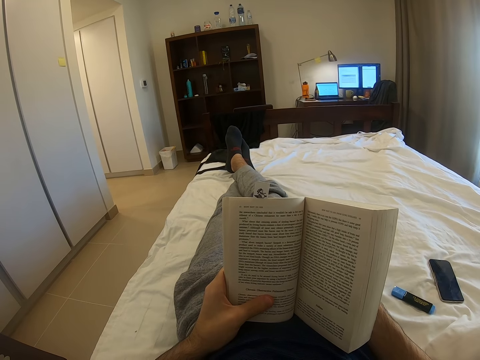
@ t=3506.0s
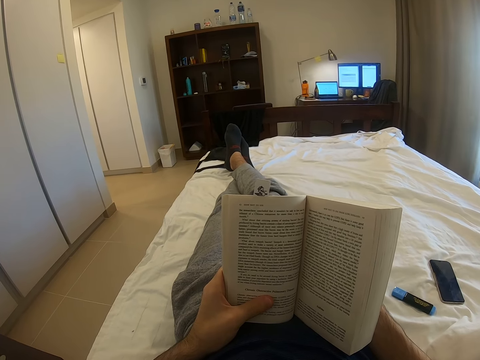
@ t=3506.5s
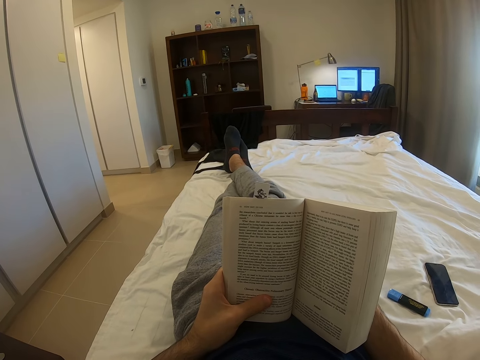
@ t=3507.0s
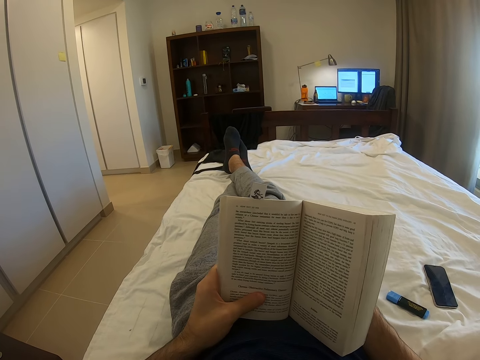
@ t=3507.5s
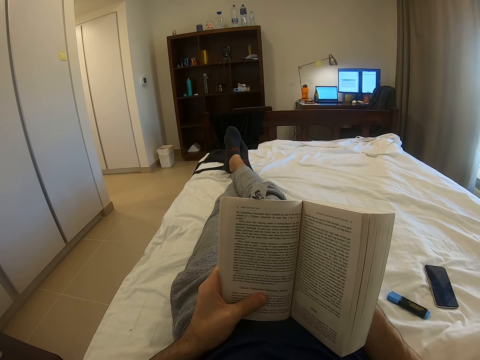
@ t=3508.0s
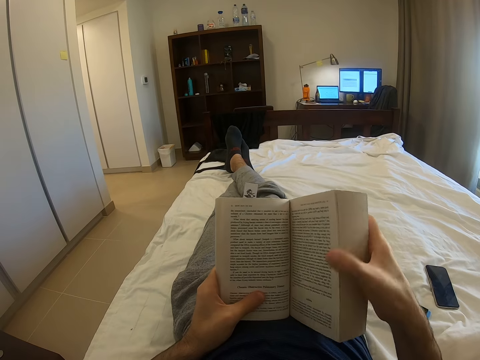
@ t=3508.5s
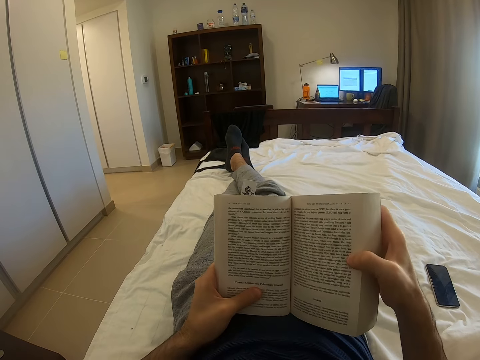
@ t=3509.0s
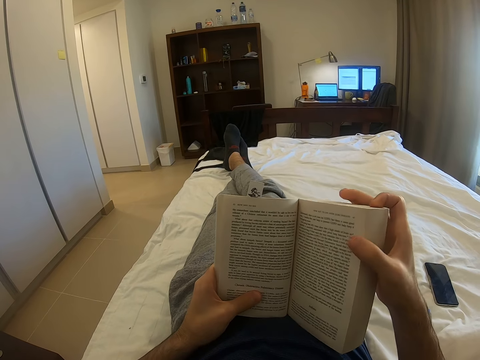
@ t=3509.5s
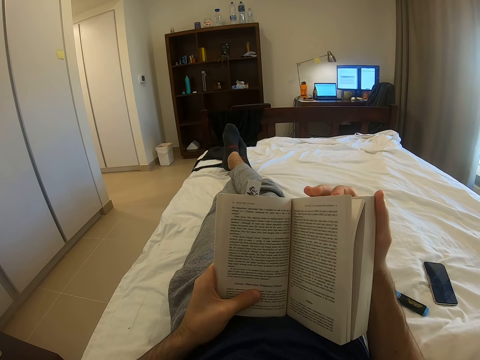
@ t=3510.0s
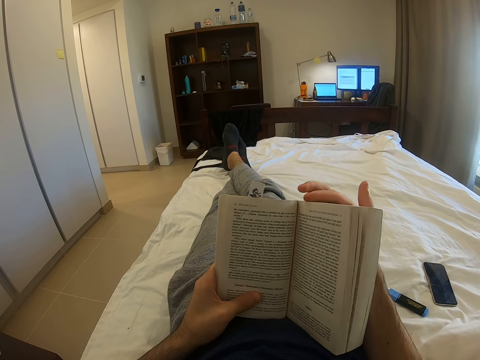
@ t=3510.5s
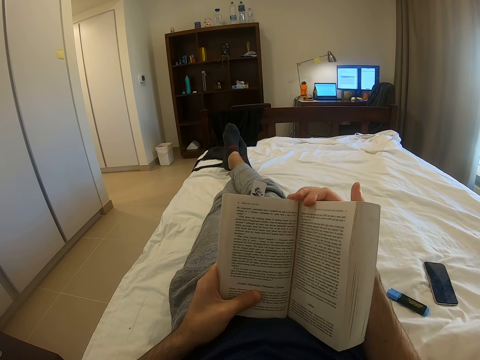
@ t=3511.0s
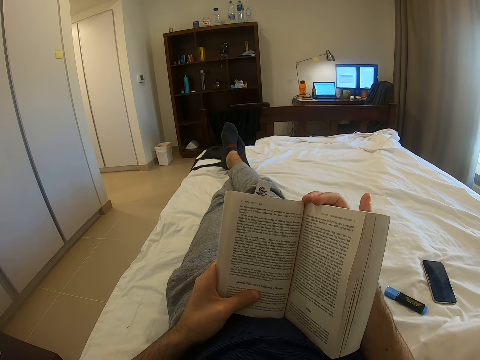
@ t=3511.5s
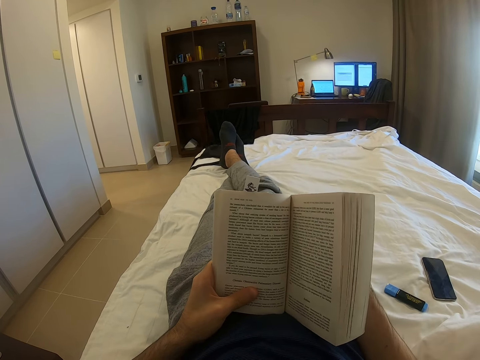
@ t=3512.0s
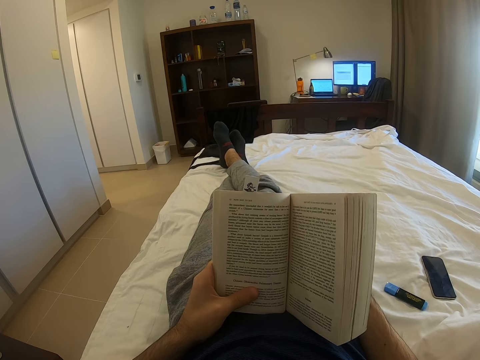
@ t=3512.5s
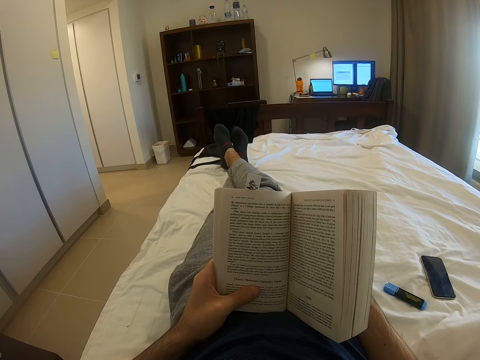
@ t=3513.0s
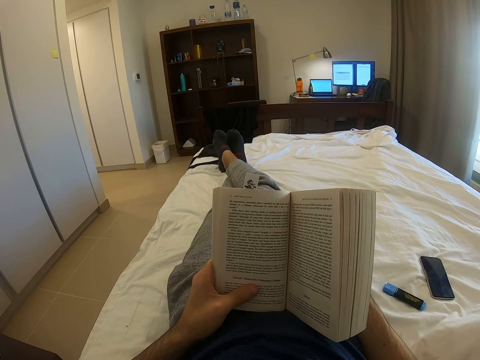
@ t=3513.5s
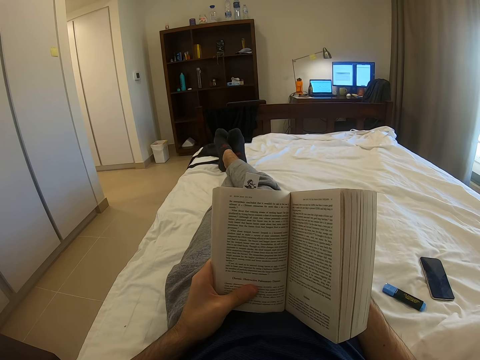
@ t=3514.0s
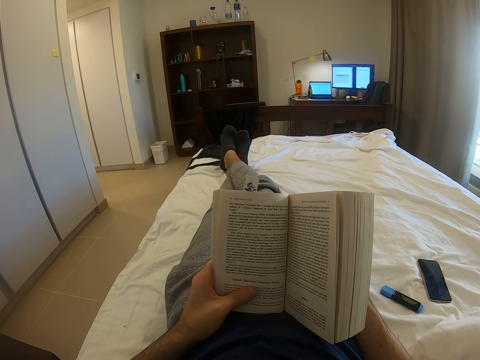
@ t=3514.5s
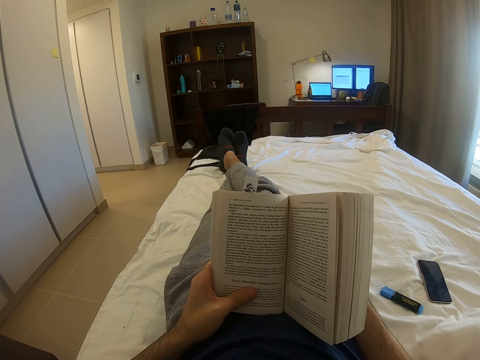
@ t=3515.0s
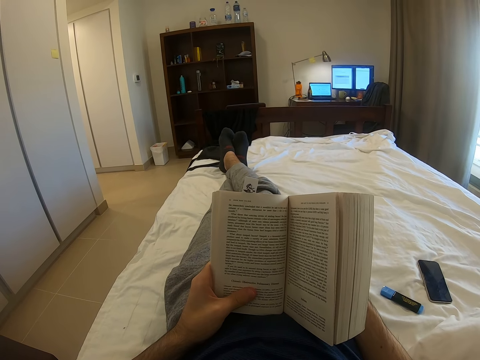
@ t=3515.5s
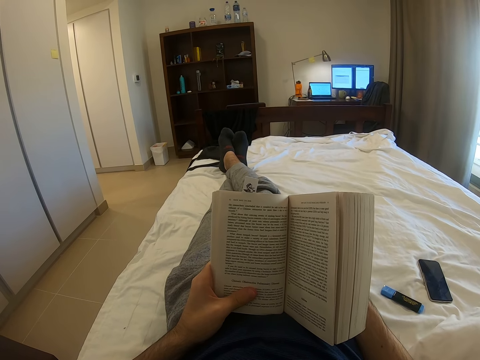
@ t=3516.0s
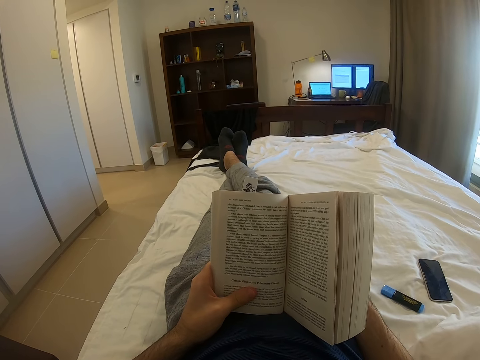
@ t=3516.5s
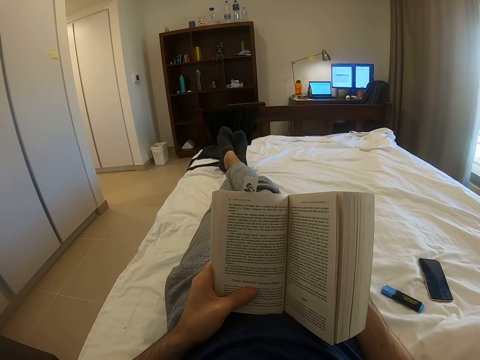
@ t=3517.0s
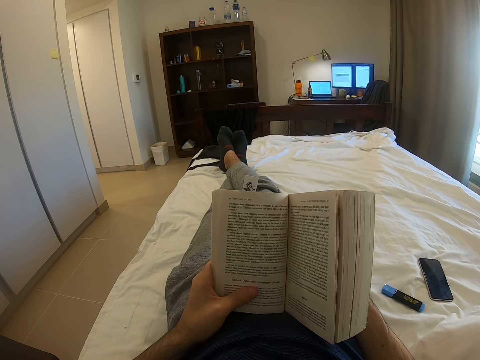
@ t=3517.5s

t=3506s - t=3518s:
The camera wearer holds a book with the right hand. They touch the book. They read the book.

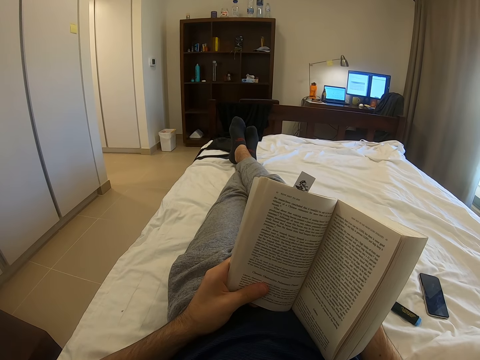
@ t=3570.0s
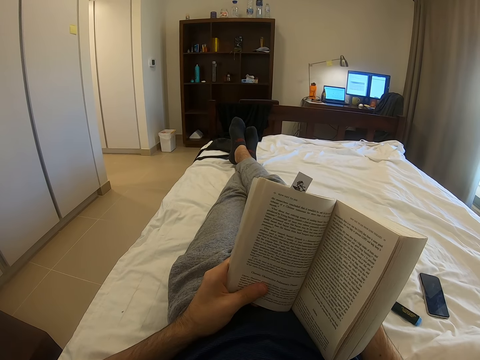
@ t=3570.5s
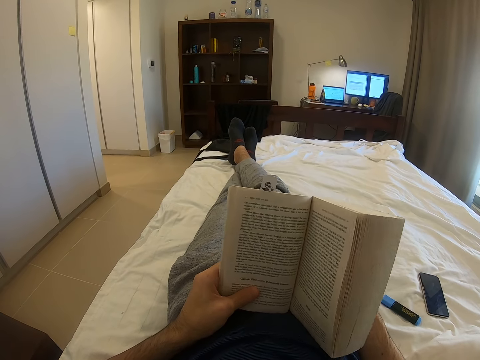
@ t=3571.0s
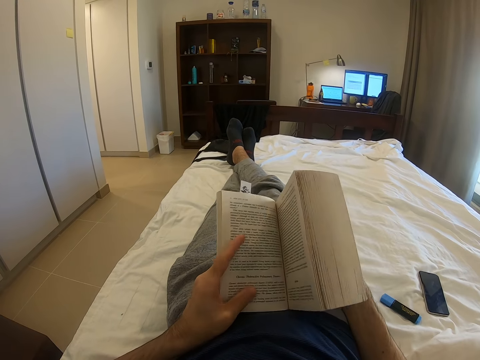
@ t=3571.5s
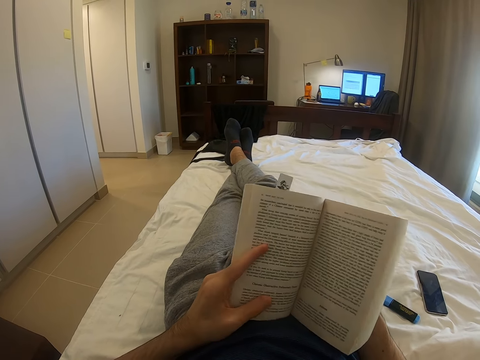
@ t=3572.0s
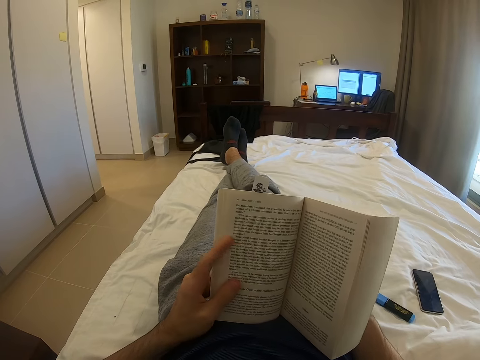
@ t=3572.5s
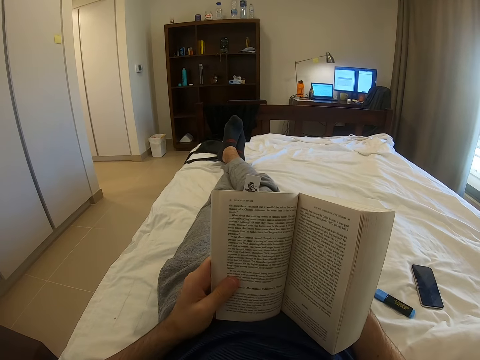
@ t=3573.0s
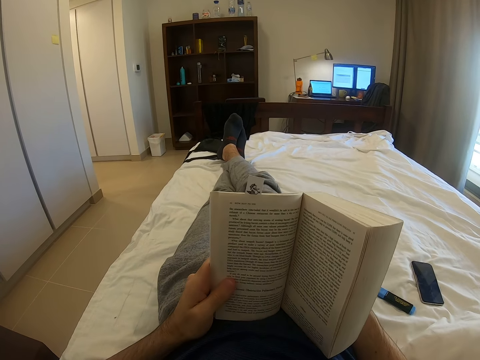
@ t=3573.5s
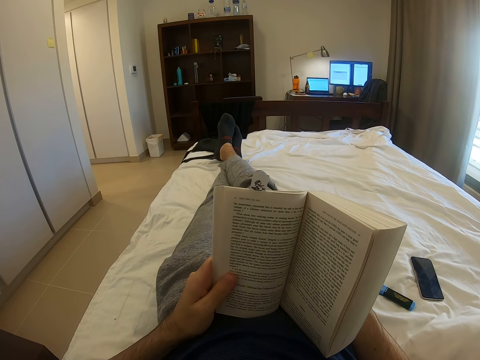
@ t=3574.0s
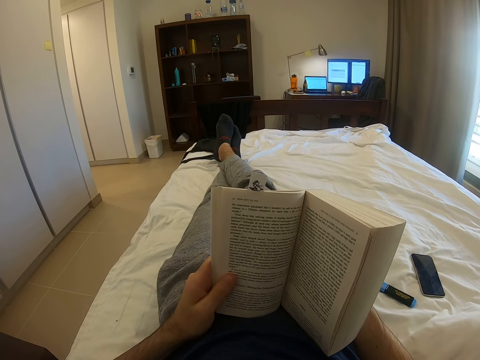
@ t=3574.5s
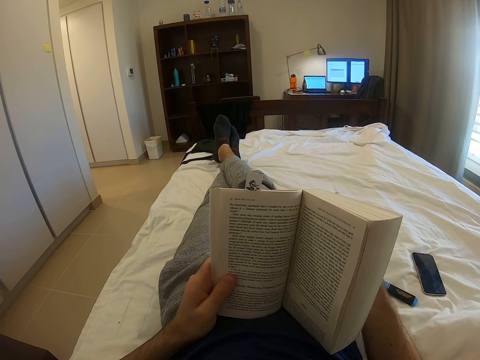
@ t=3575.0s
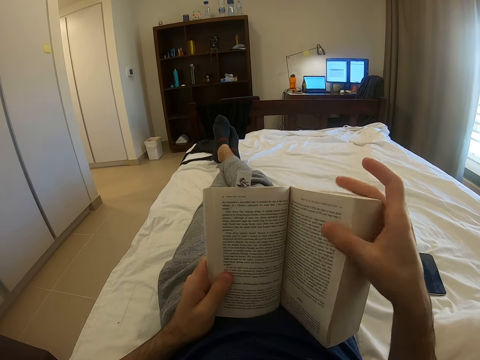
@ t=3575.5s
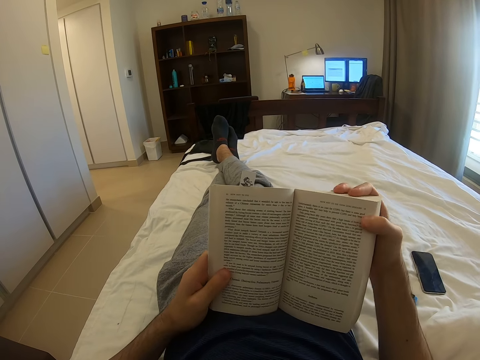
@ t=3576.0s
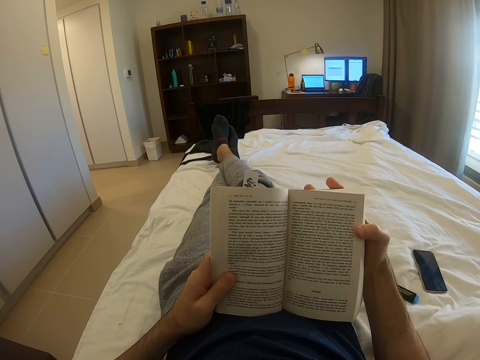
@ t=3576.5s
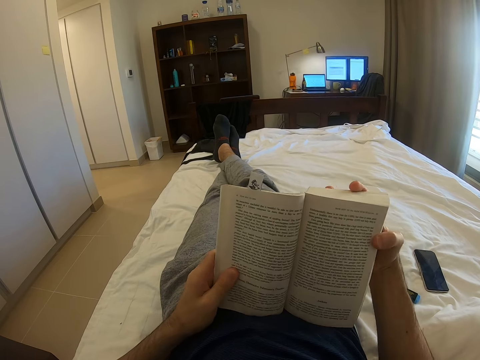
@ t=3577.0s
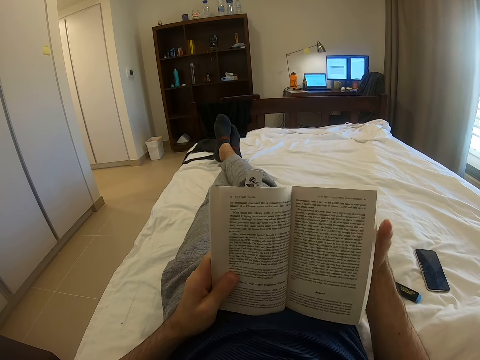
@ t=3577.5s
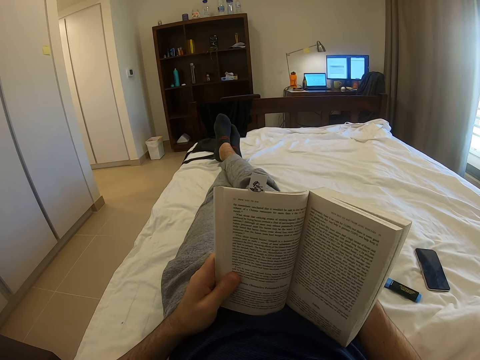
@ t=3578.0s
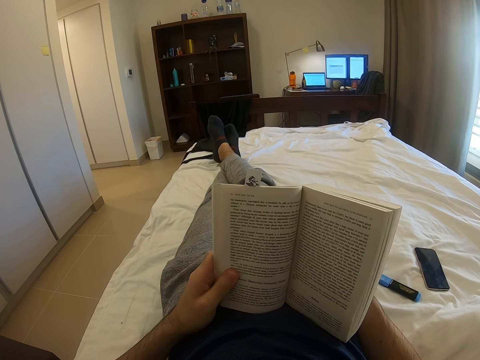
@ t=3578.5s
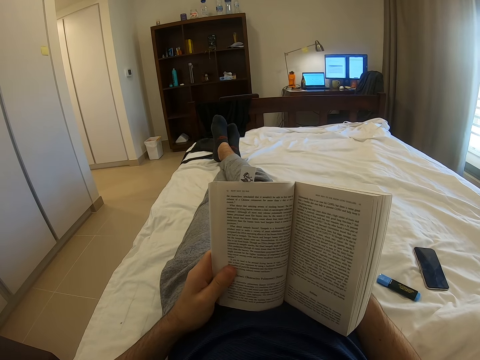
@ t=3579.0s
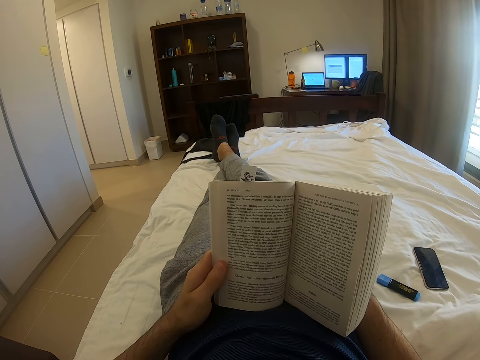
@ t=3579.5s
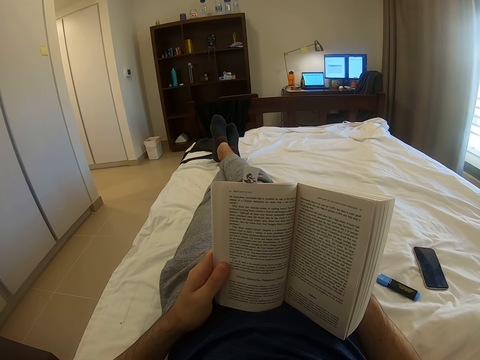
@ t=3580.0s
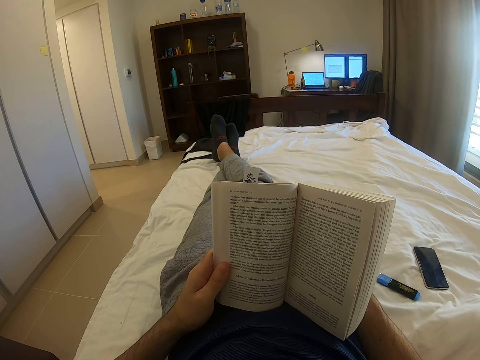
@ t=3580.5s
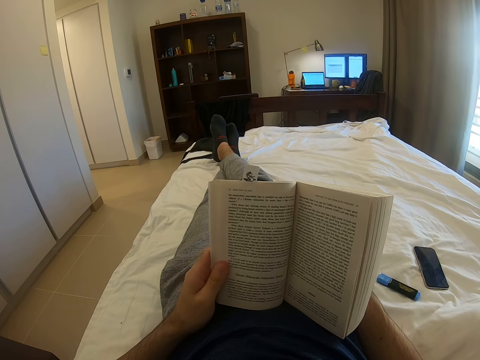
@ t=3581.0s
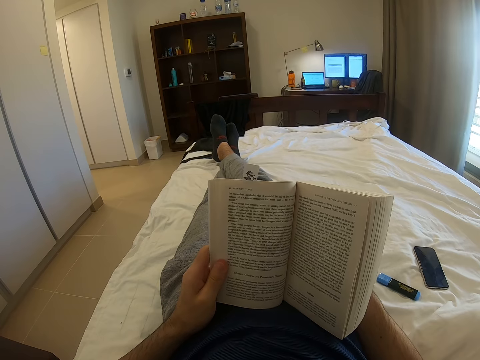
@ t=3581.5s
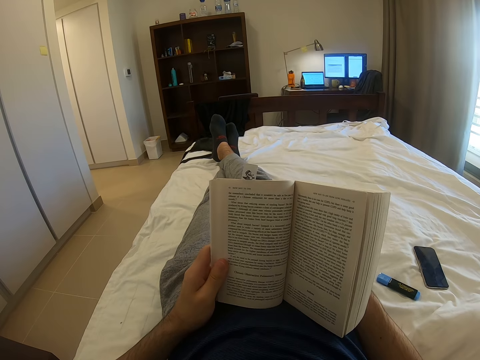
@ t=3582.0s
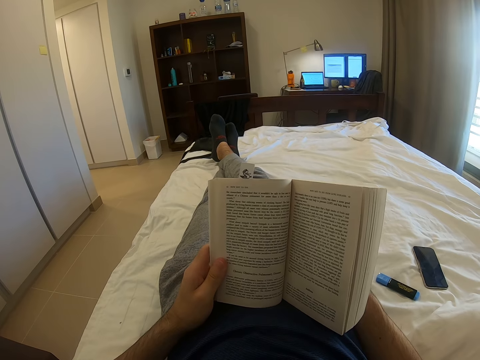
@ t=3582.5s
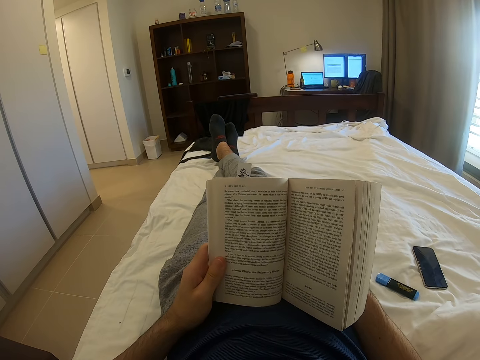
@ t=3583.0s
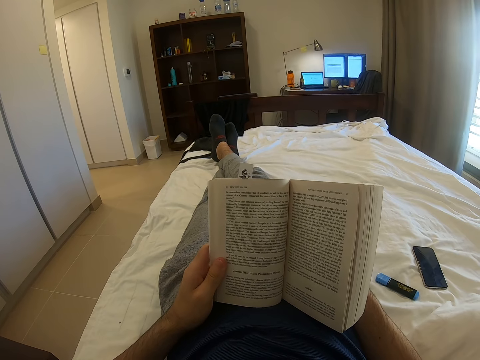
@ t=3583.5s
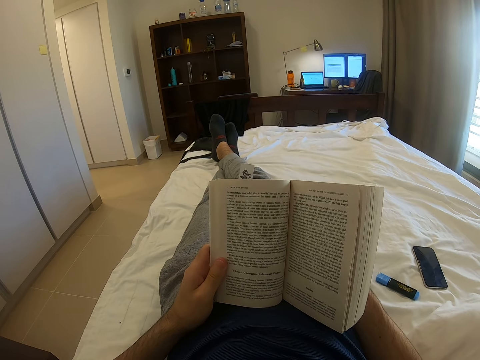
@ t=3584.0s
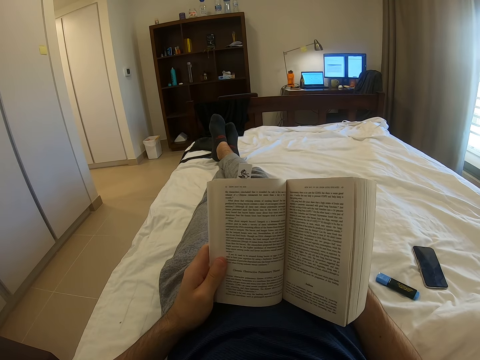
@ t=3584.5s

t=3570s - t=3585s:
The camera wearer adjusts a book. They hold the book with the right hand. They read the book. They let go of the book.
